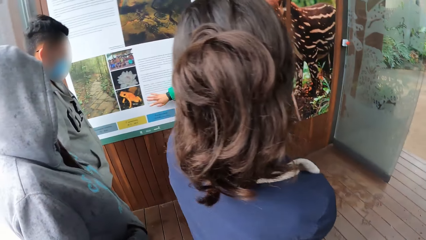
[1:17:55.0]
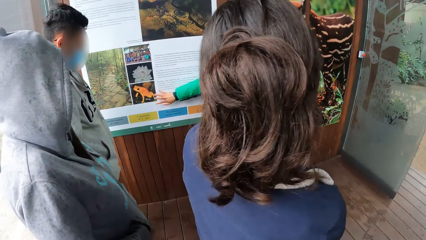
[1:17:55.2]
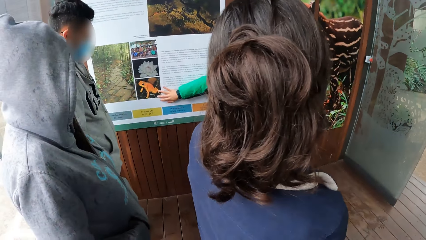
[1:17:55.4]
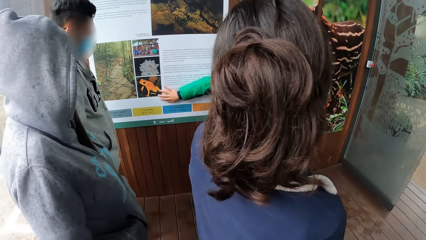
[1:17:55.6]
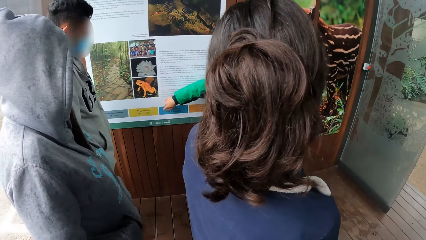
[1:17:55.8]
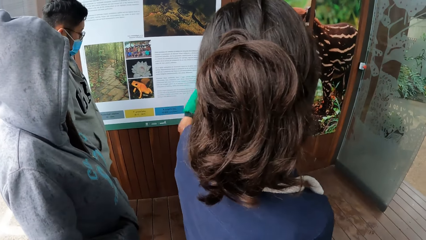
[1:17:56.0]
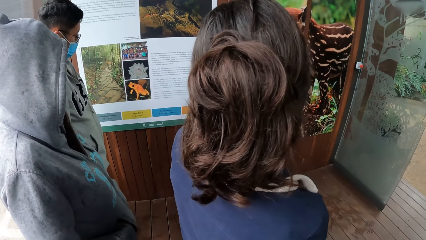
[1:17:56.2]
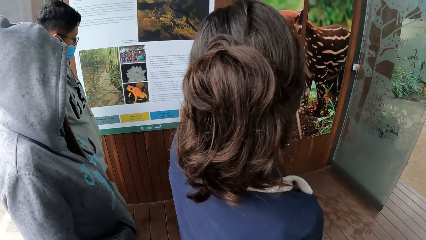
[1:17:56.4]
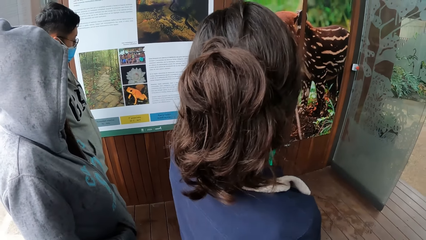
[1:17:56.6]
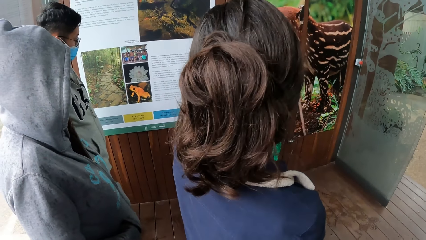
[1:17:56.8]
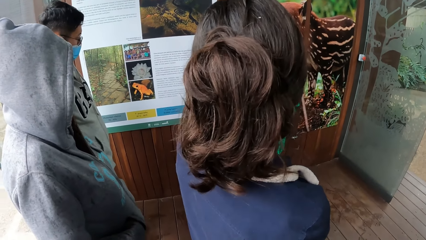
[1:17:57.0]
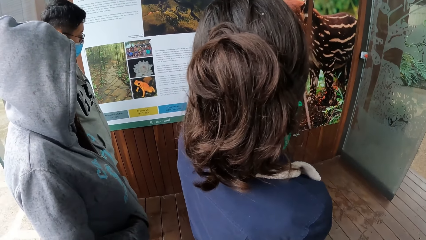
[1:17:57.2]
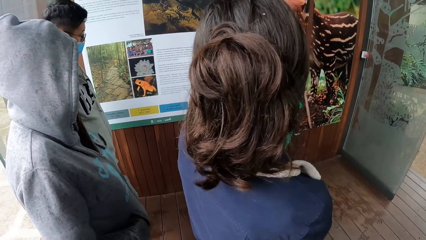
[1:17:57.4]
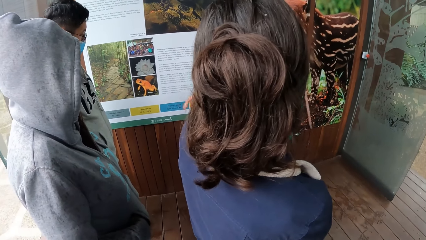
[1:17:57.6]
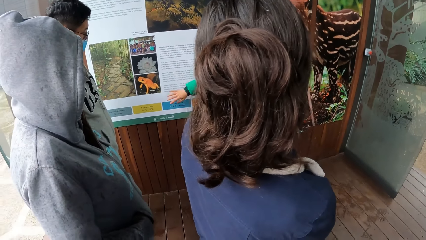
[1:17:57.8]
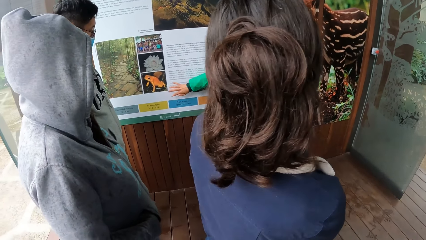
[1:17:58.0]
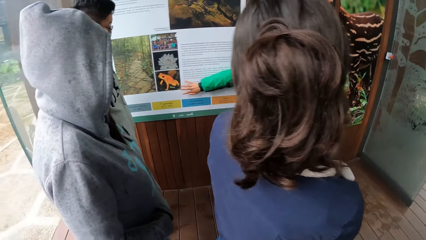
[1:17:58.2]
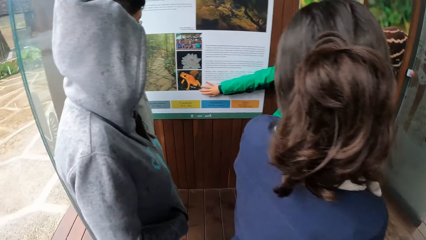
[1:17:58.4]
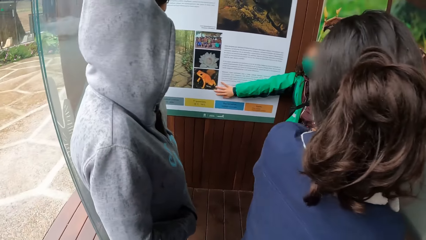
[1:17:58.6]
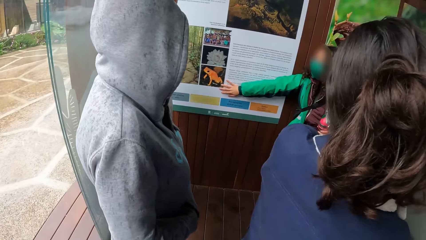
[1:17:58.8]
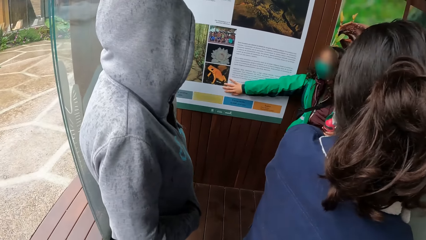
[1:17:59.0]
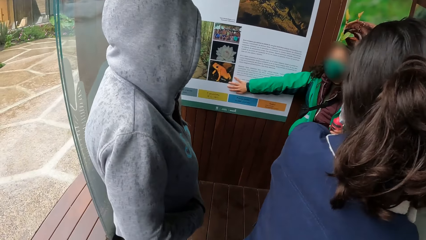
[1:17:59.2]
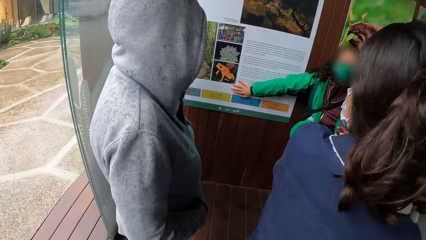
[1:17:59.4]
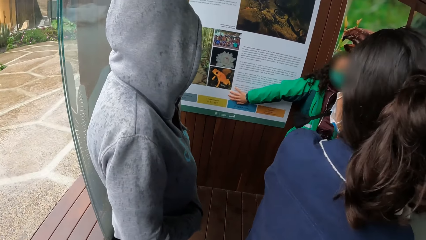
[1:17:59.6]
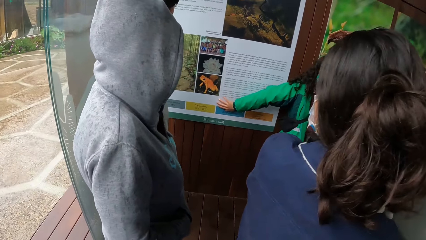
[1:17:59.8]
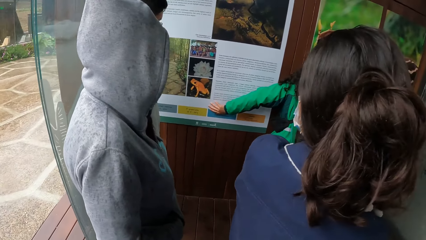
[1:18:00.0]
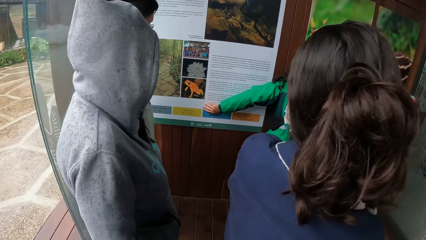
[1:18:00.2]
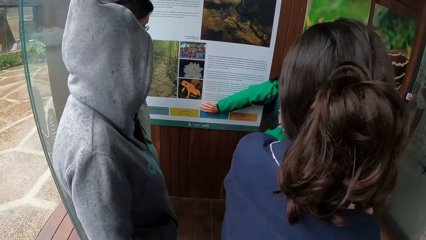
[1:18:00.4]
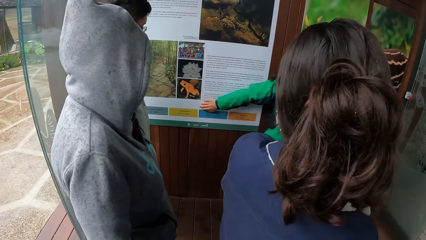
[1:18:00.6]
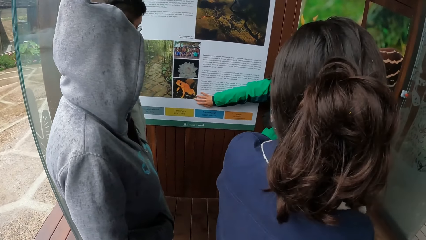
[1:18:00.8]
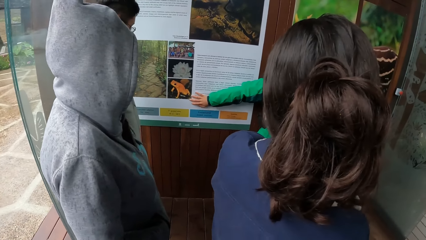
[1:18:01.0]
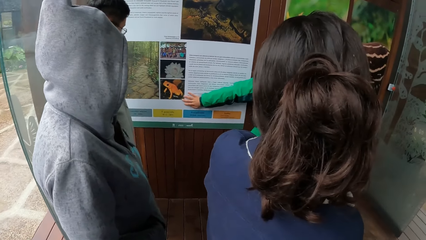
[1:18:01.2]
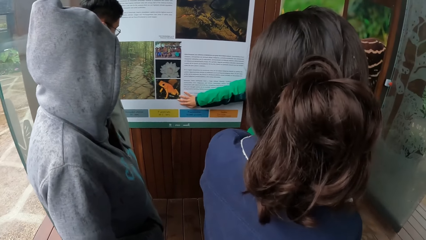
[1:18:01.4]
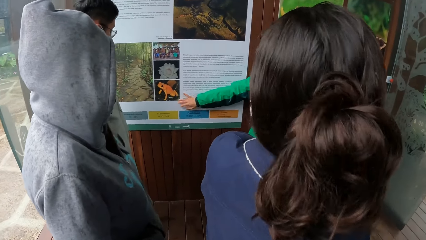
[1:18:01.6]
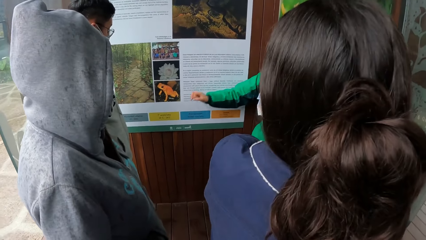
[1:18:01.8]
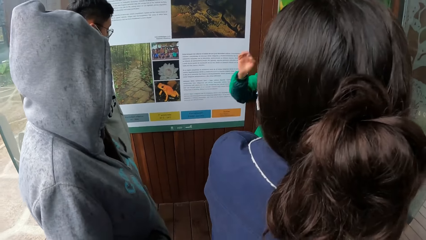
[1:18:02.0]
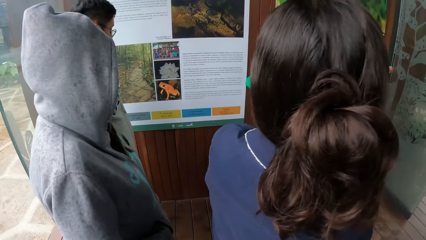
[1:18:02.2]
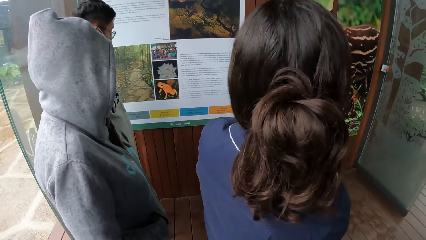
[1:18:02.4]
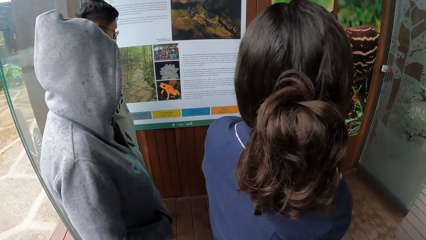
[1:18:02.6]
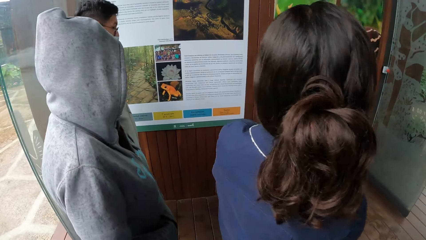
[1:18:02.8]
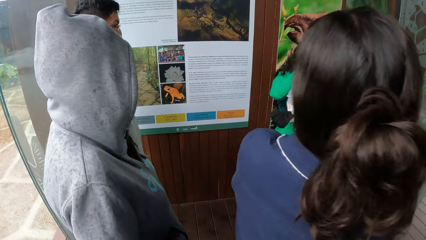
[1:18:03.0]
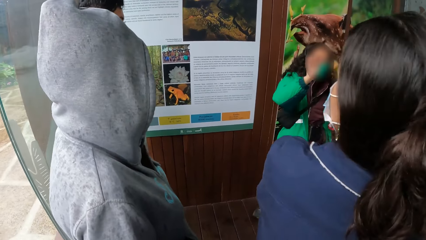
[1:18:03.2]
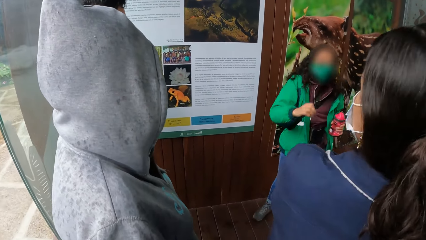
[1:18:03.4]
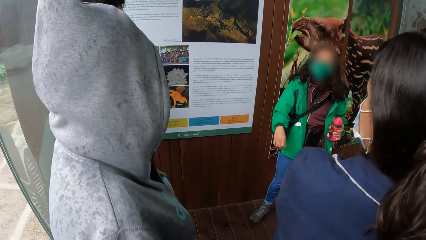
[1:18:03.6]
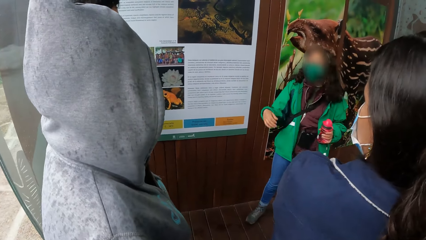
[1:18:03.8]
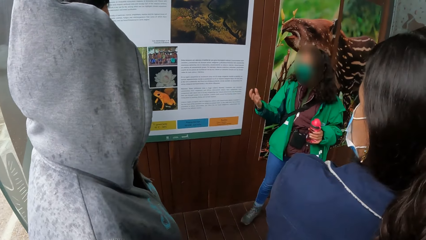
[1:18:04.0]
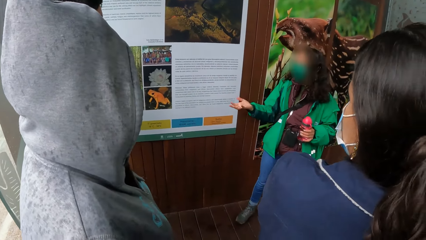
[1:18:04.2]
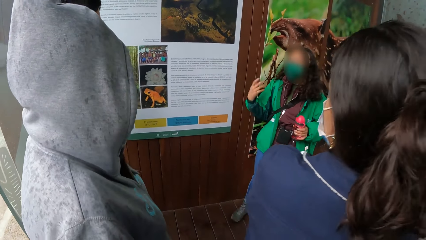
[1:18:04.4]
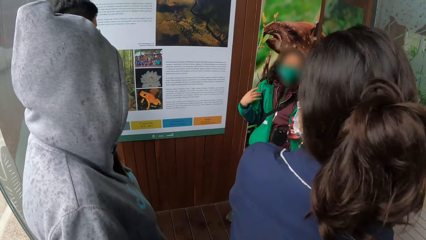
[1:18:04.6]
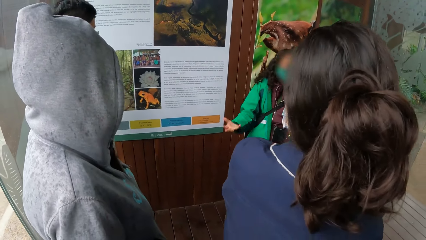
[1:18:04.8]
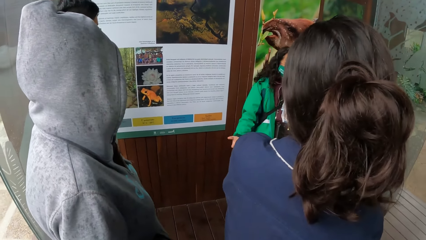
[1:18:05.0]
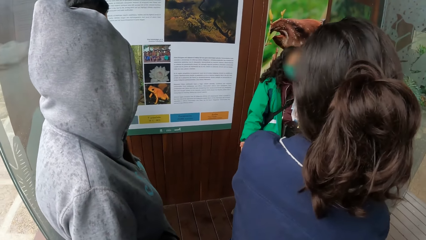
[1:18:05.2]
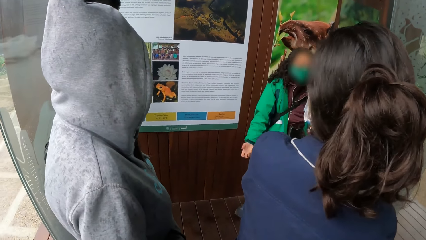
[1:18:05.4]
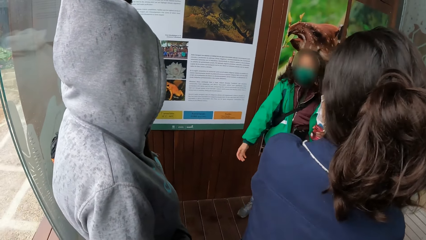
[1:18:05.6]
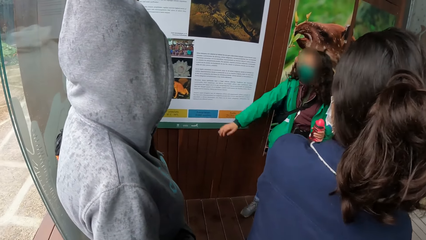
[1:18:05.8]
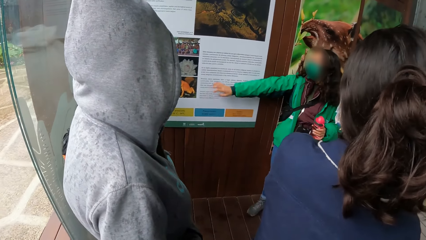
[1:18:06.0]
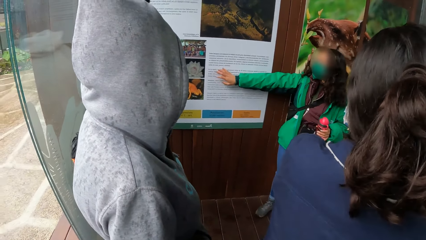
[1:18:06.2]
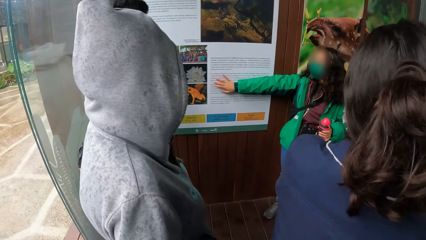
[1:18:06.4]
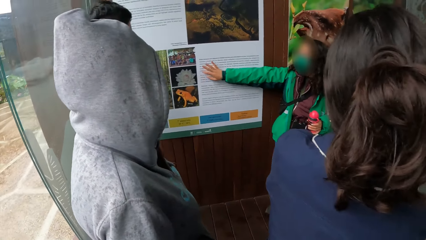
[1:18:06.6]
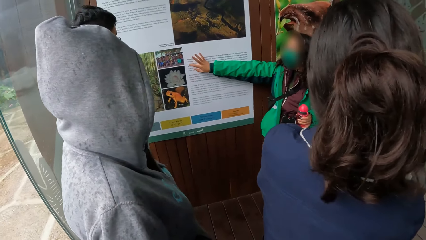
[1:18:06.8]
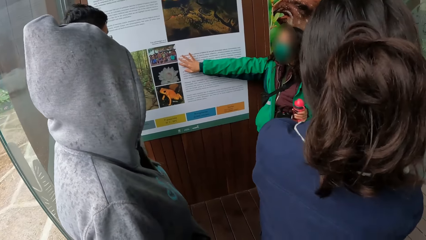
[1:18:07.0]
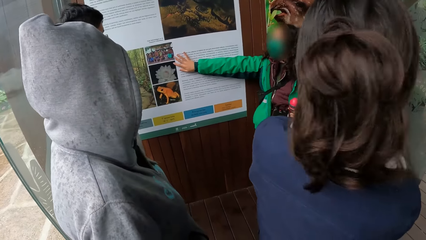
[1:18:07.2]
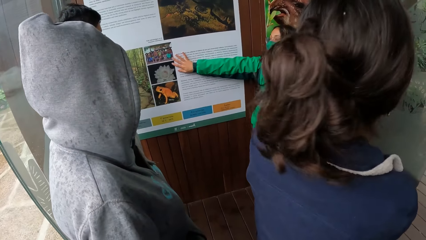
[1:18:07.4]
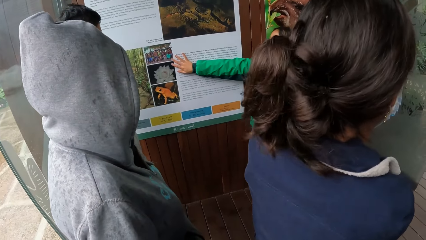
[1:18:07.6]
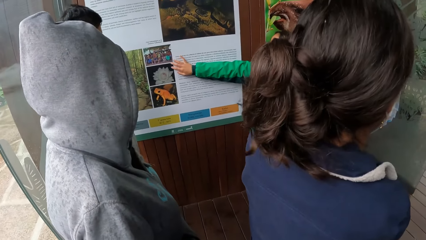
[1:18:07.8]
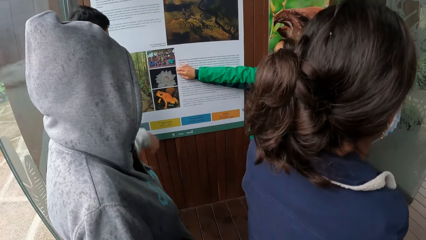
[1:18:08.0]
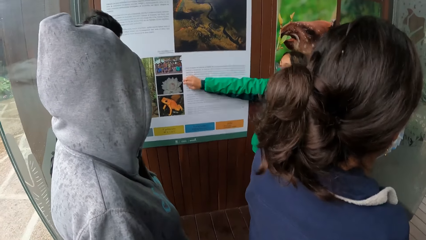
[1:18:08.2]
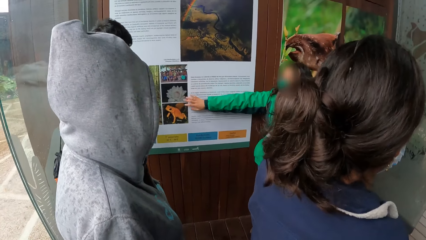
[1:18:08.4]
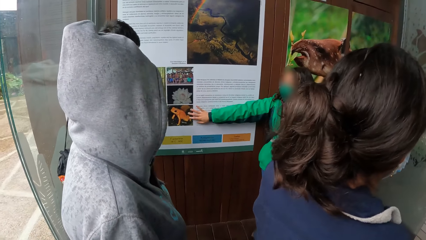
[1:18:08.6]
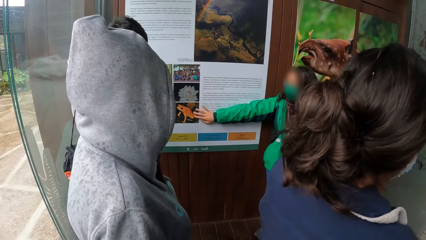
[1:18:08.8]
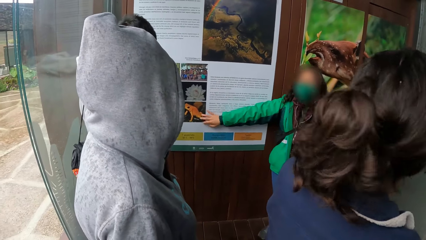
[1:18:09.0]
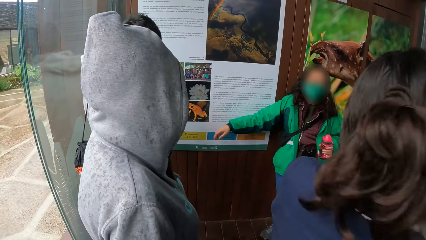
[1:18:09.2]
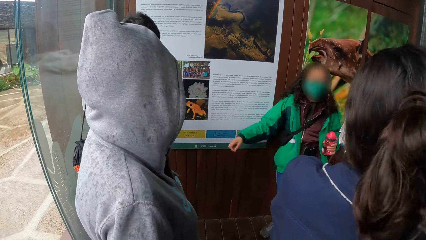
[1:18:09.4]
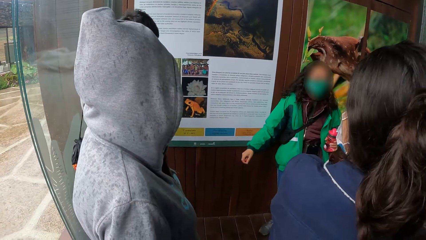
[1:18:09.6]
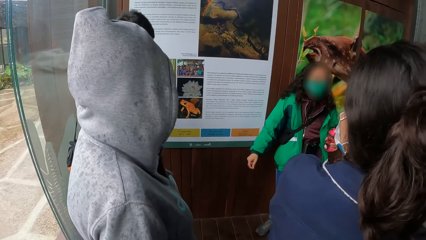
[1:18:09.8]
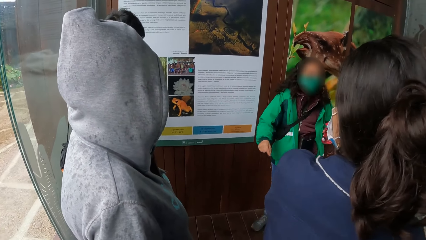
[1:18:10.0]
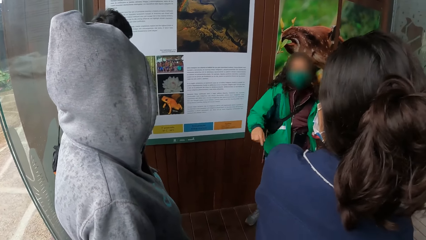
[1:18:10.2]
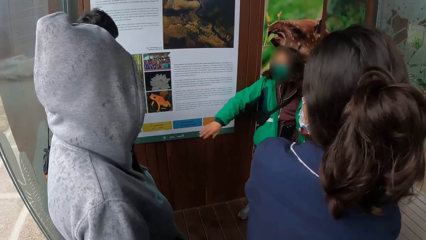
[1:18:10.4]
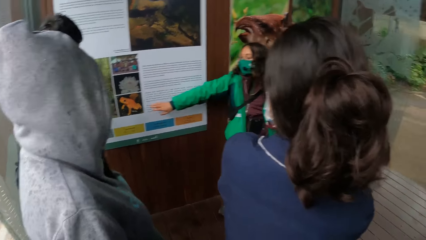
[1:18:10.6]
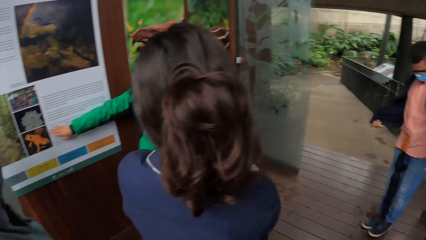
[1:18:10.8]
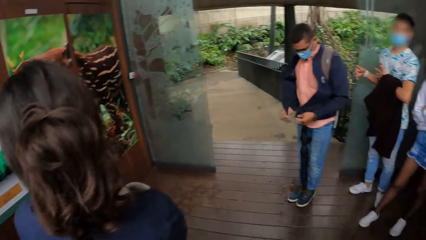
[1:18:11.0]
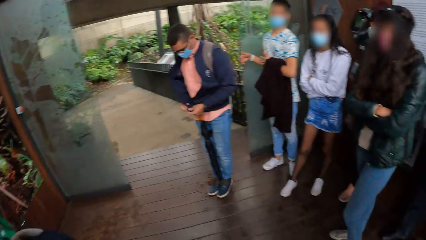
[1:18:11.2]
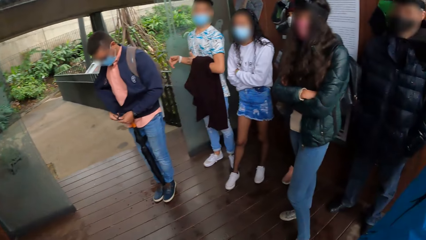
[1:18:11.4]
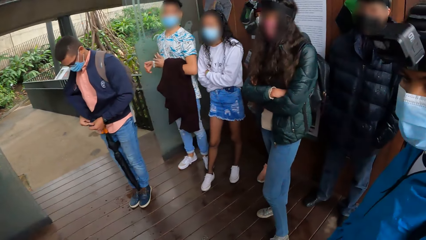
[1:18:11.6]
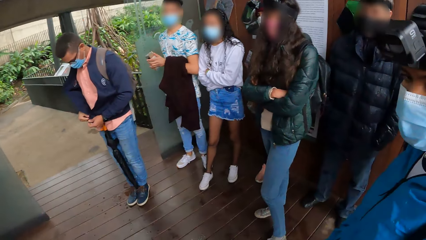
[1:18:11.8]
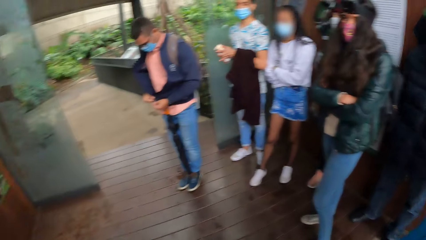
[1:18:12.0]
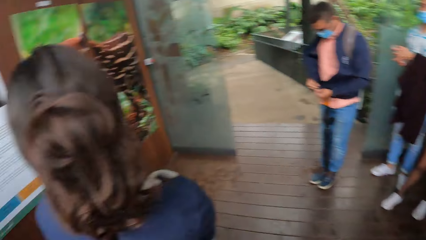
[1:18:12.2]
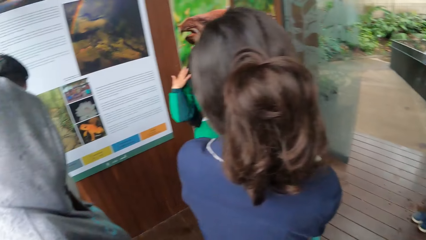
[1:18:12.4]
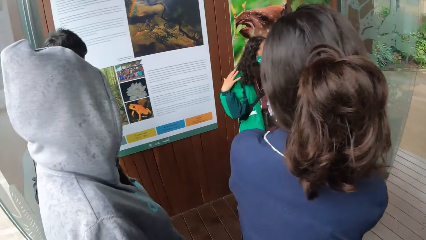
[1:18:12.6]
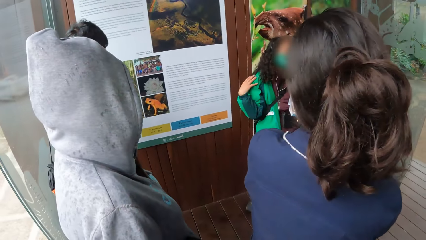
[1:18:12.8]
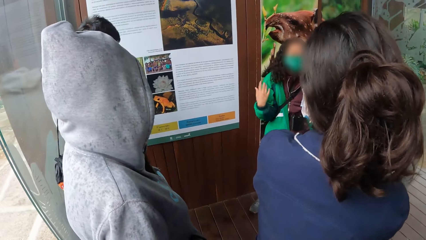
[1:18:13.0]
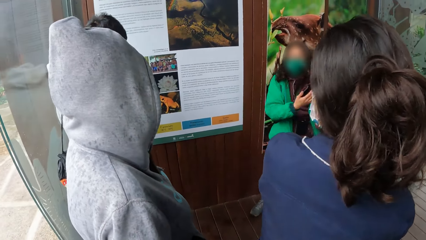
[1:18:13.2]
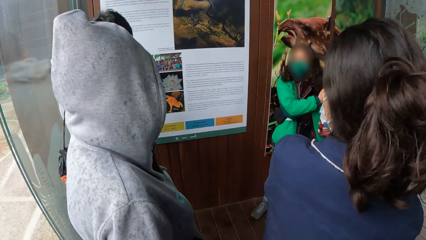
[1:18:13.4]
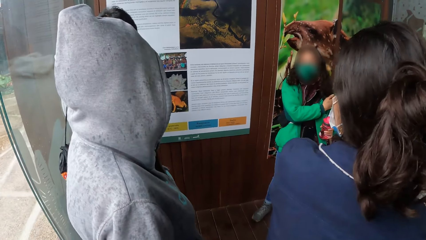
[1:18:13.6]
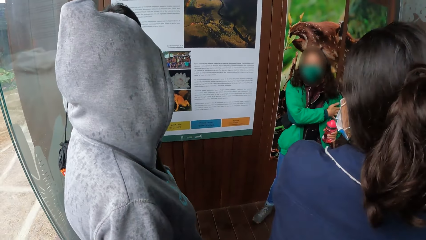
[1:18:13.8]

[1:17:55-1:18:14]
A woman touches a wallpaper on a wooden wall with her right hand. The woman converses with the team. The woman removes her right hand from the wallpaper on the wooden wall. The woman touches the wallpaper on the wooden wall with her right hand. The woman removes her right hand from the wallpaper on the wooden wall. The woman touches the wallpaper on the wooden wall with her right hand. The woman removes her right hand from the wallpaper on the wooden wall. The camera wearer looks at the team.
